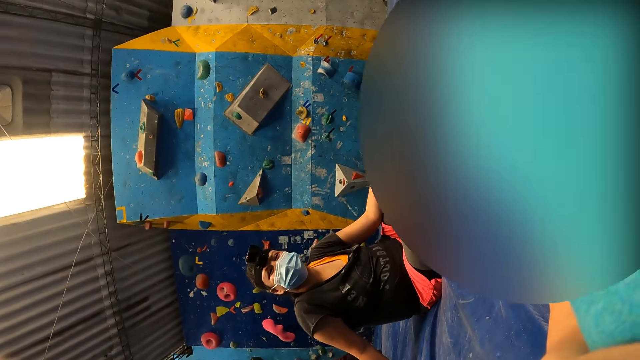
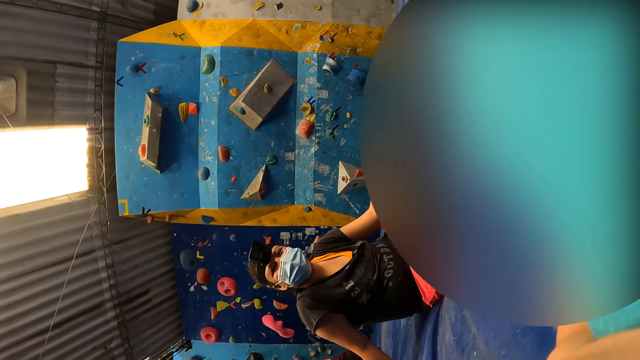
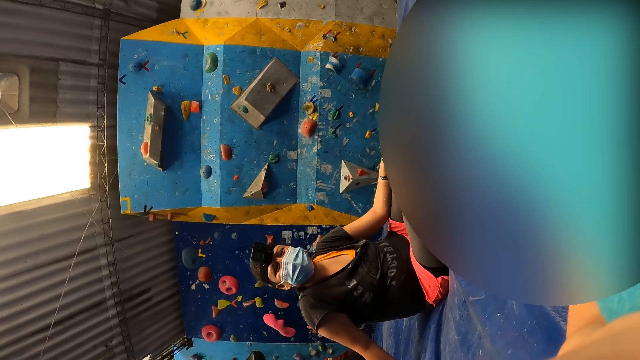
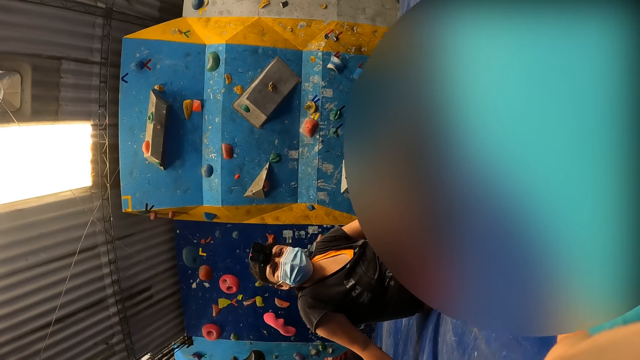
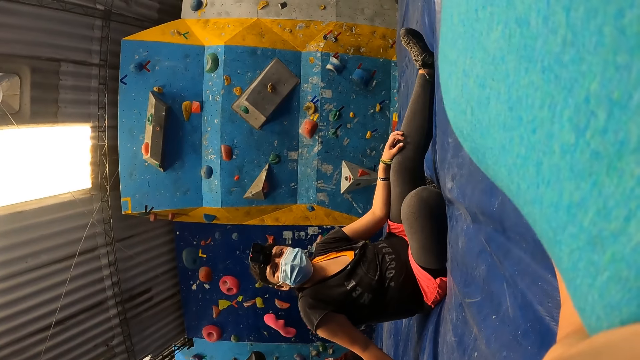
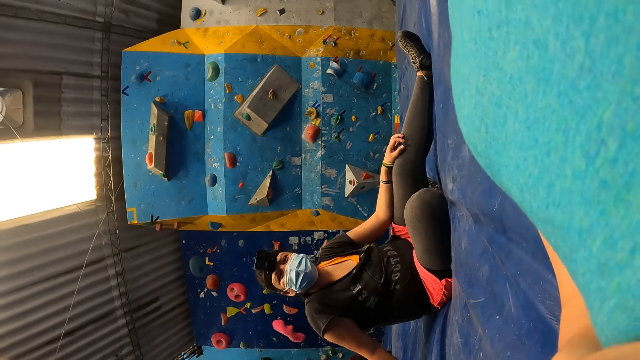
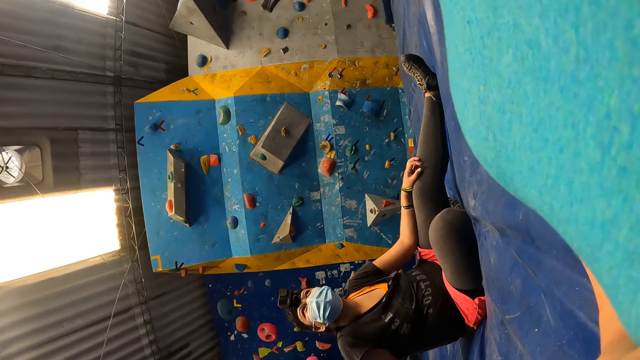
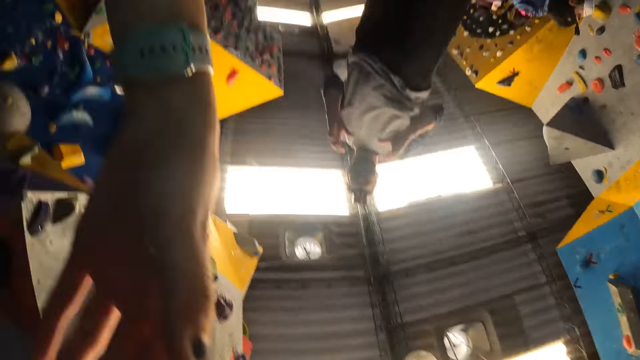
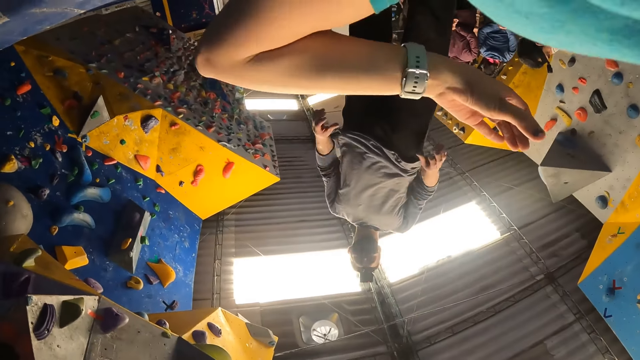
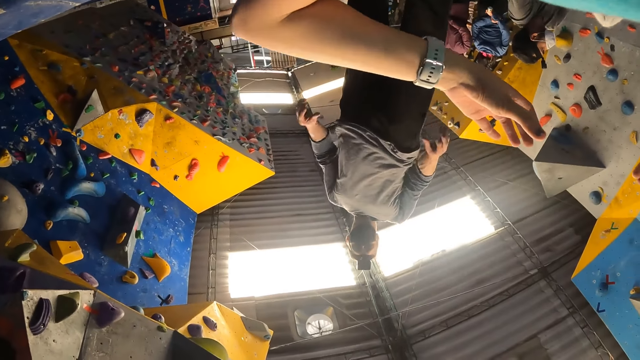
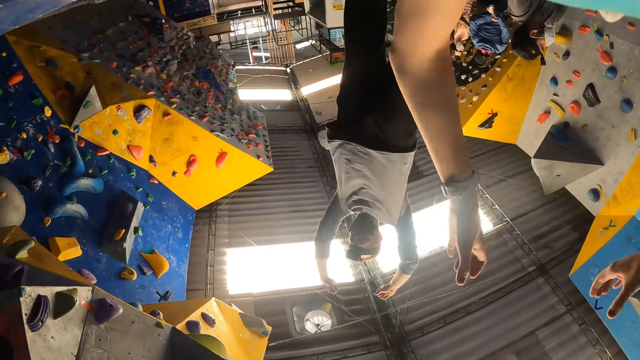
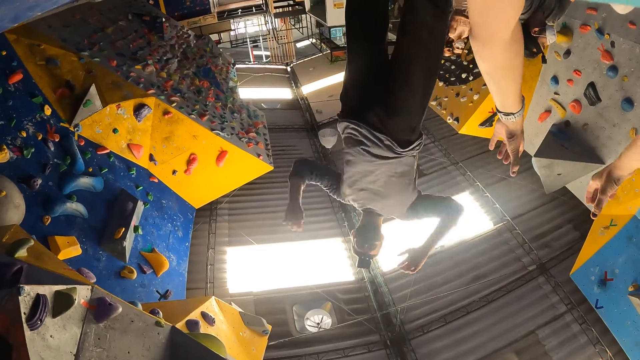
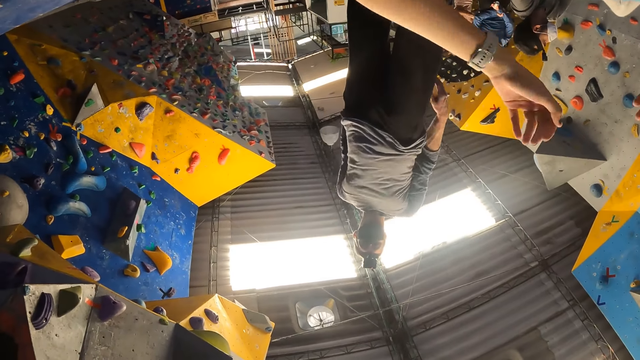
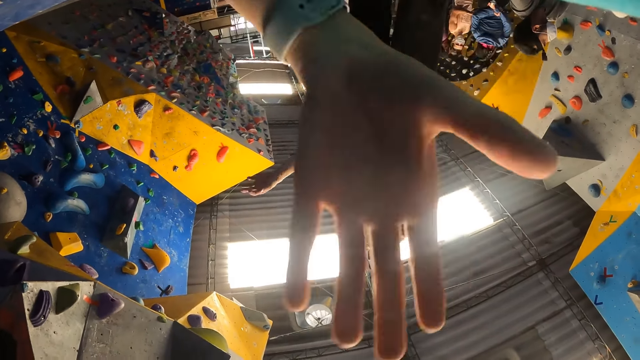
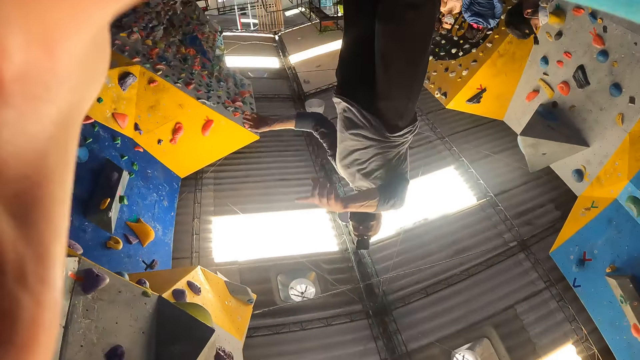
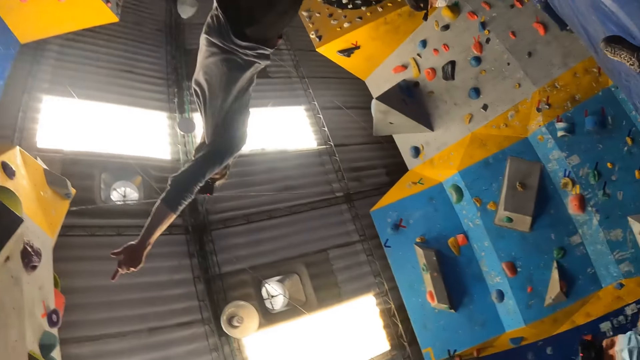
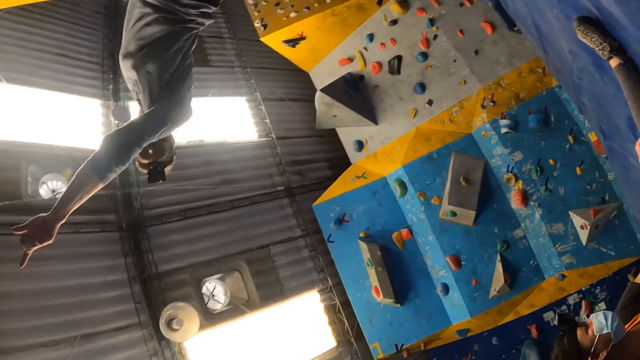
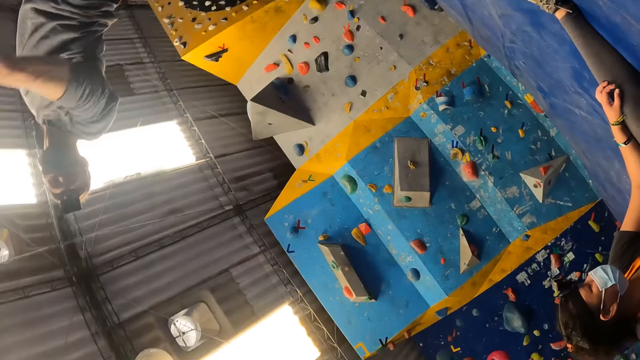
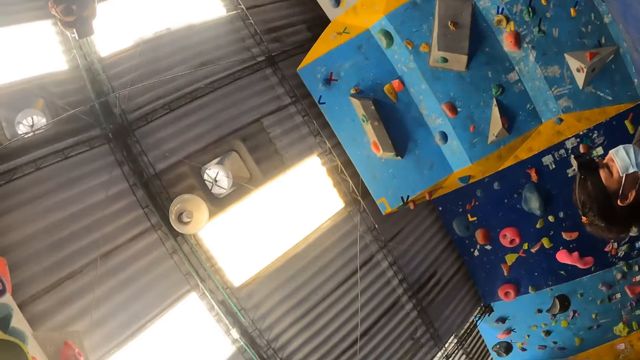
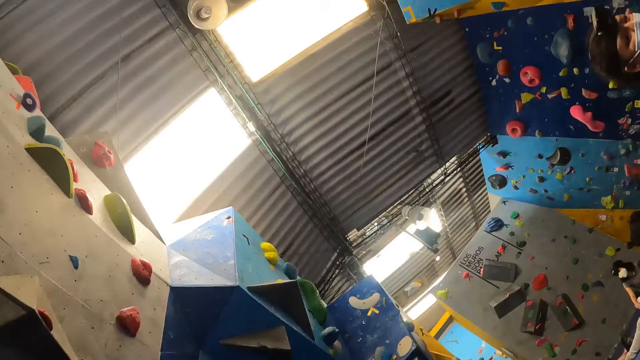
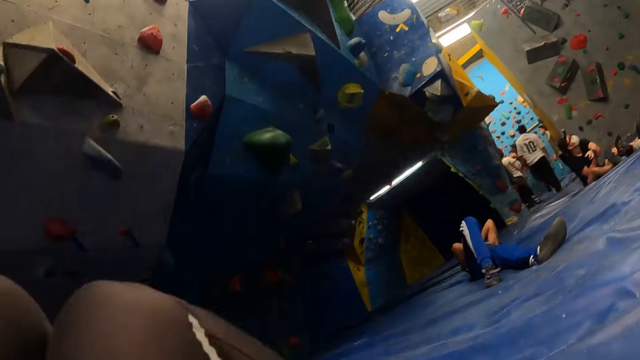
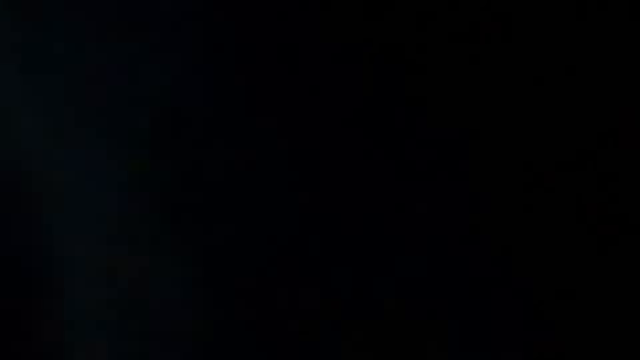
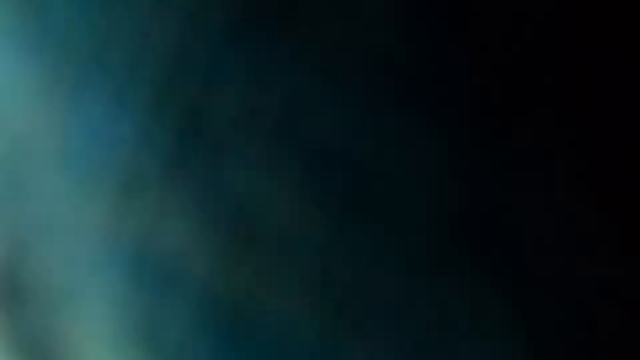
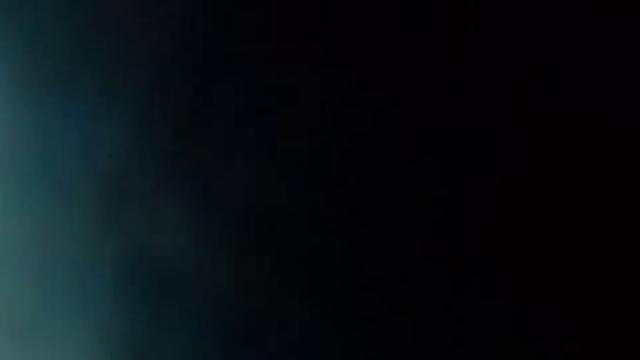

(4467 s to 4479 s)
The camera wearer touches the camera.

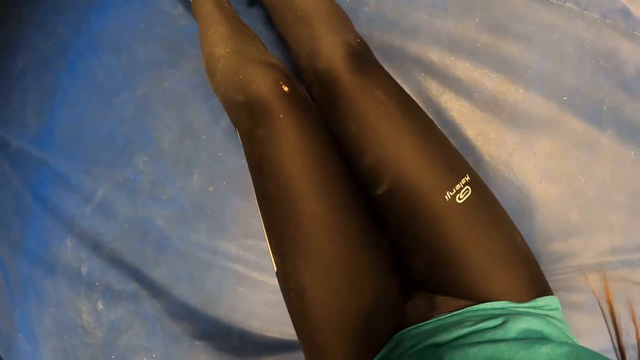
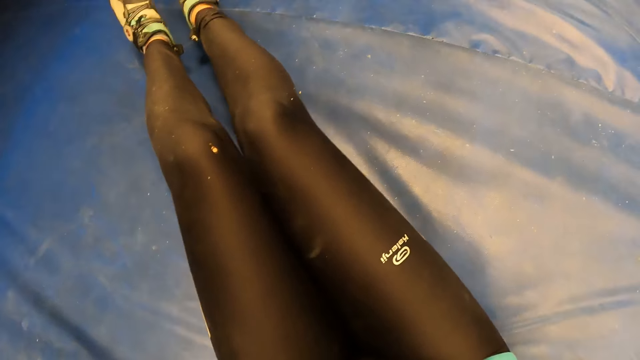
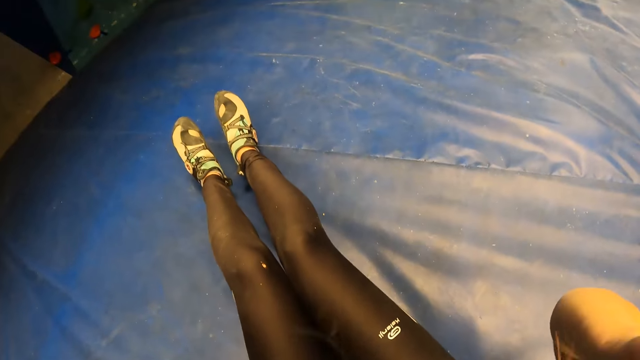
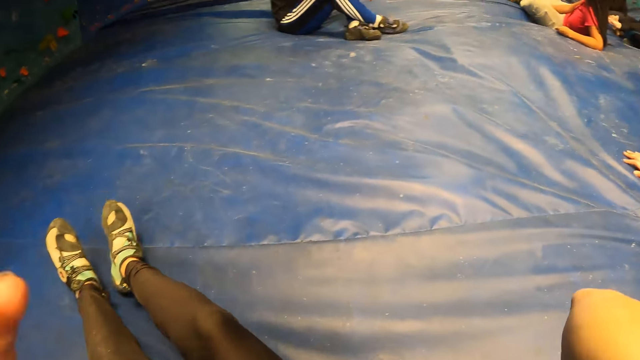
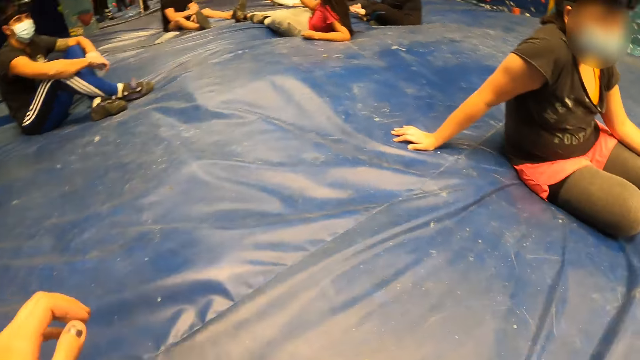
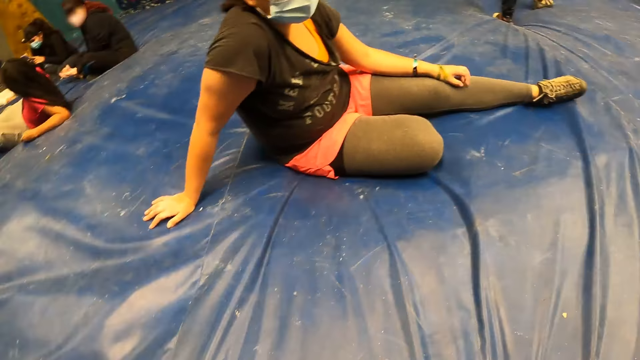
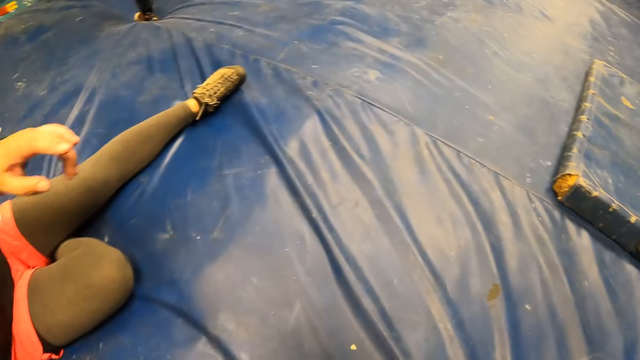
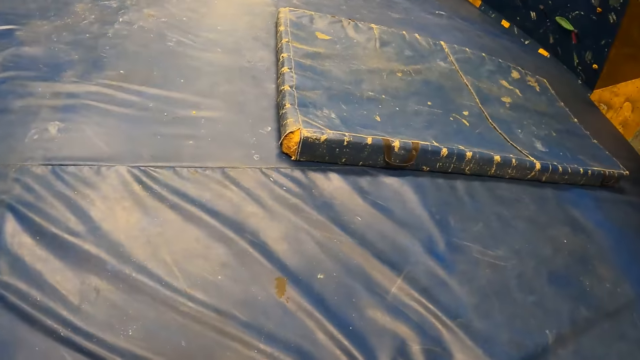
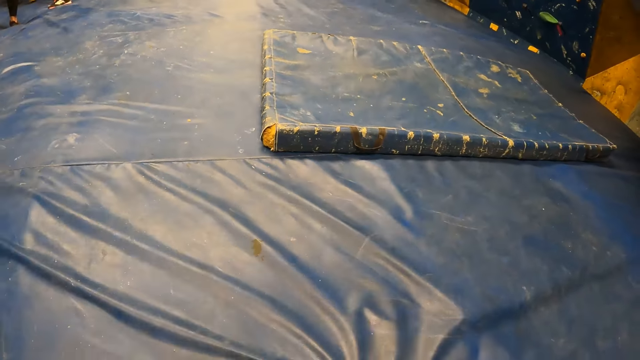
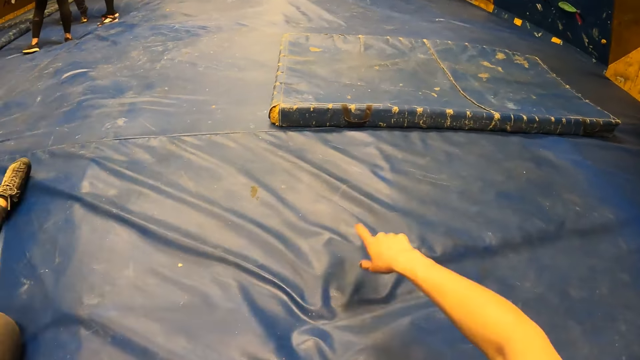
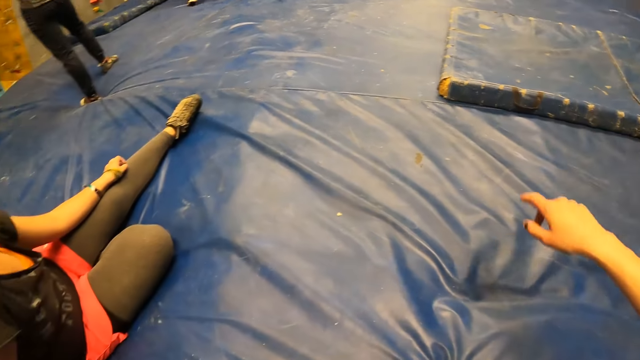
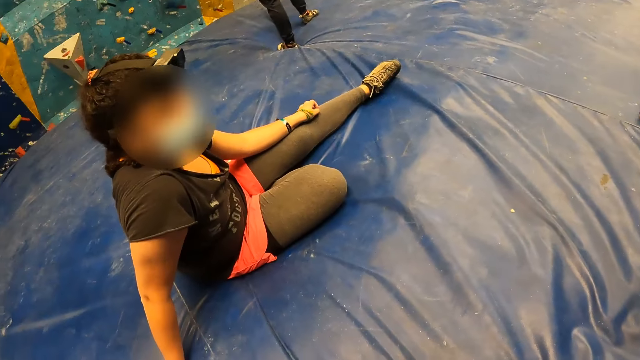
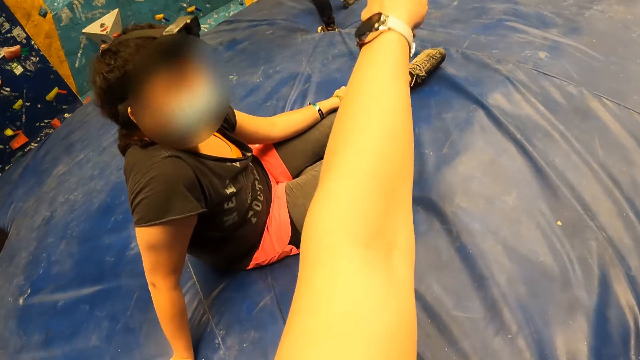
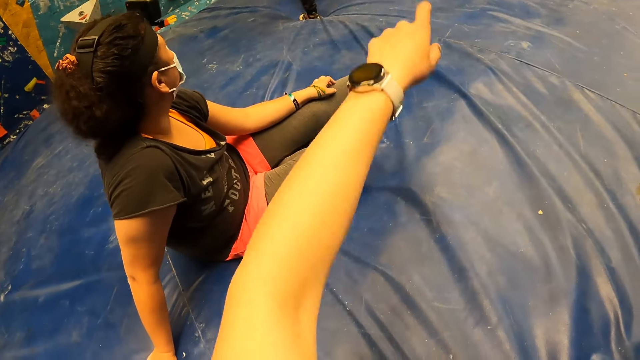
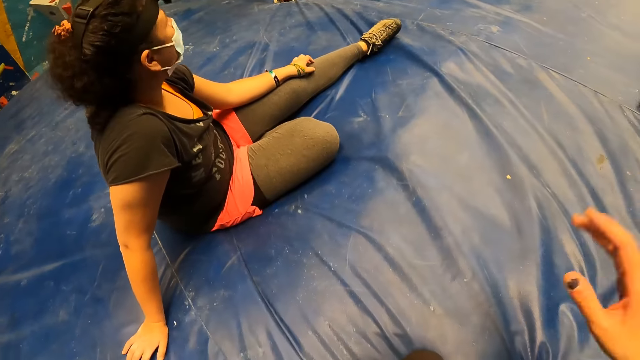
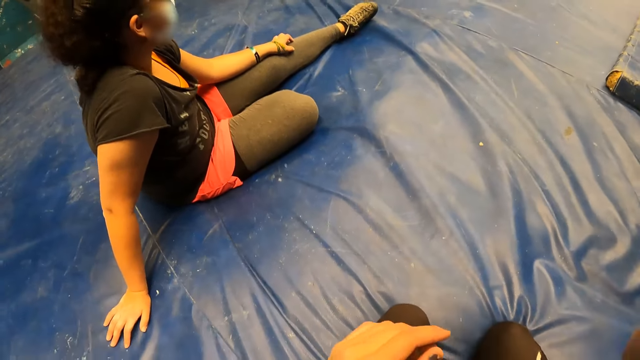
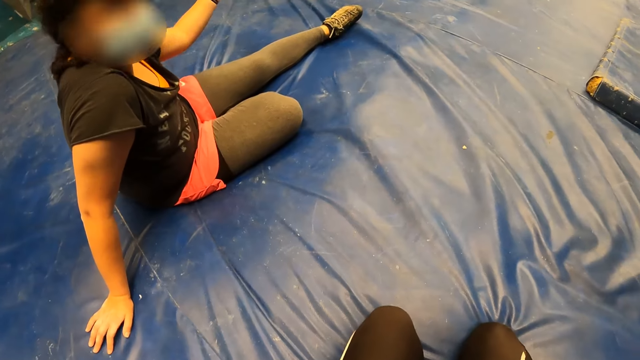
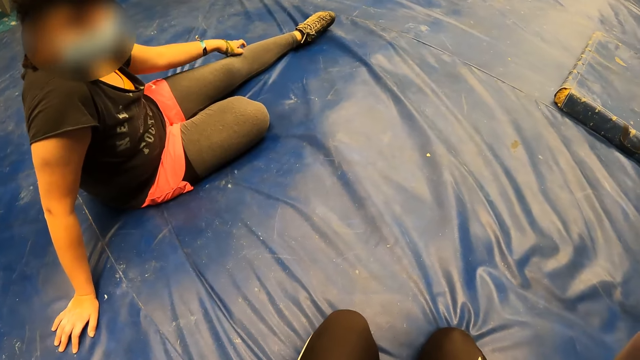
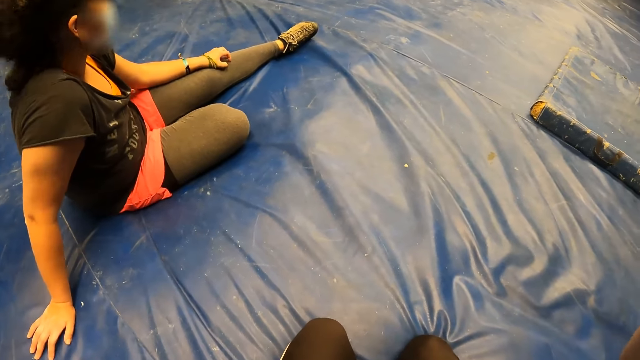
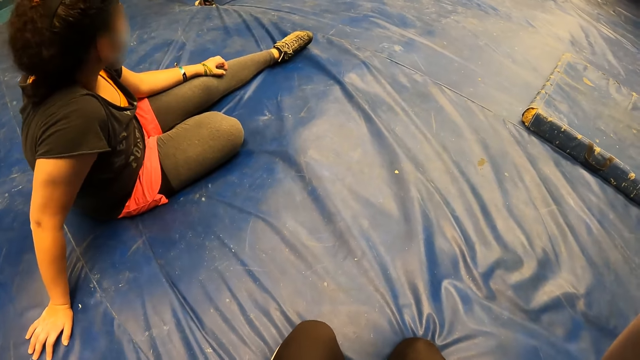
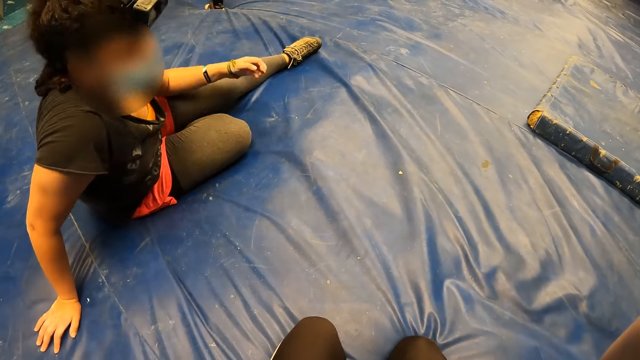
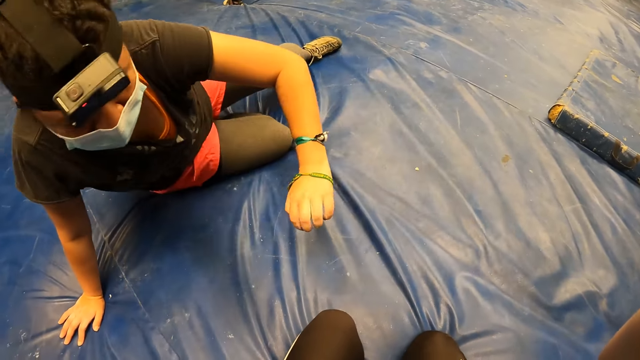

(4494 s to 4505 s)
The camera wearer looks around. They raise their hand. They interact with a woman. They raise their hand again. The woman talks with the camera wearer.
